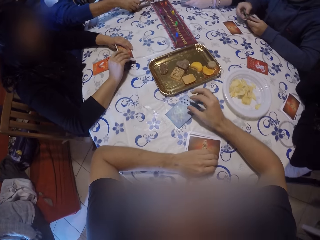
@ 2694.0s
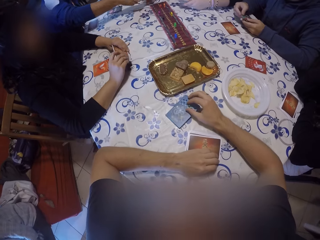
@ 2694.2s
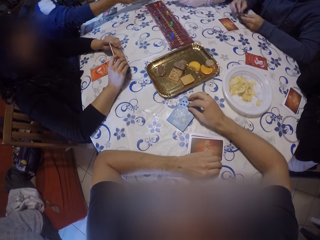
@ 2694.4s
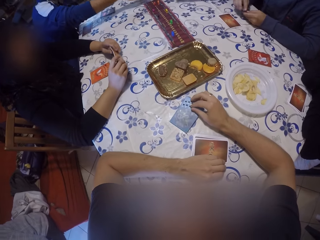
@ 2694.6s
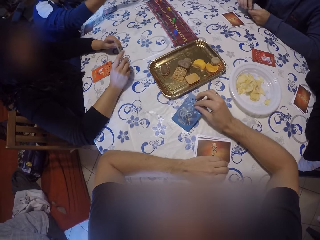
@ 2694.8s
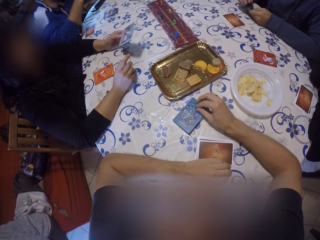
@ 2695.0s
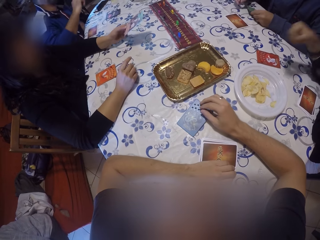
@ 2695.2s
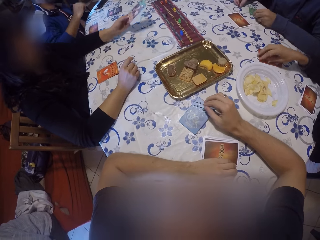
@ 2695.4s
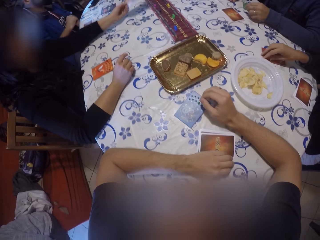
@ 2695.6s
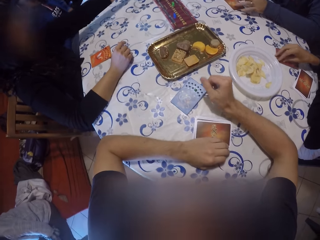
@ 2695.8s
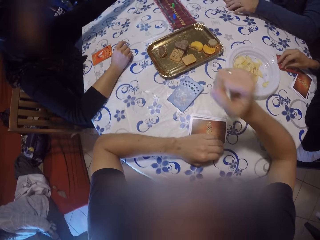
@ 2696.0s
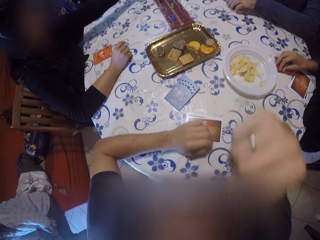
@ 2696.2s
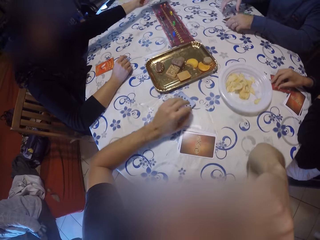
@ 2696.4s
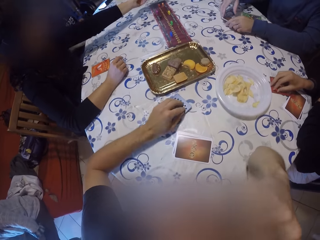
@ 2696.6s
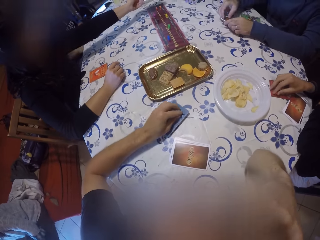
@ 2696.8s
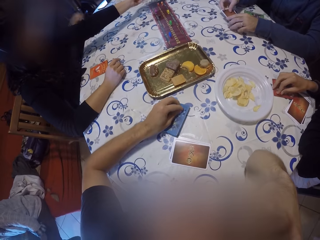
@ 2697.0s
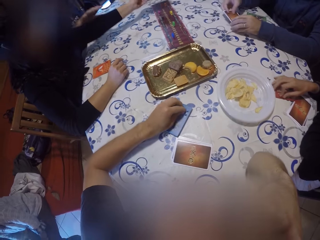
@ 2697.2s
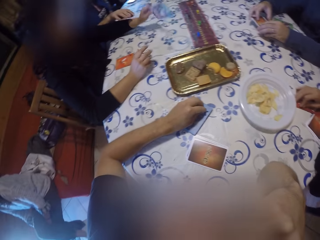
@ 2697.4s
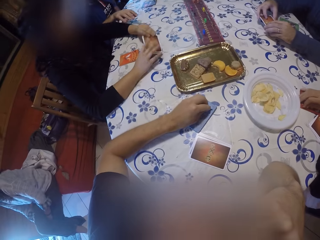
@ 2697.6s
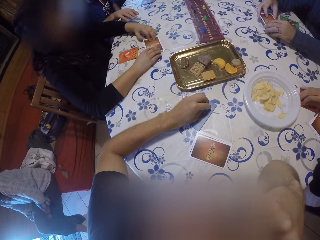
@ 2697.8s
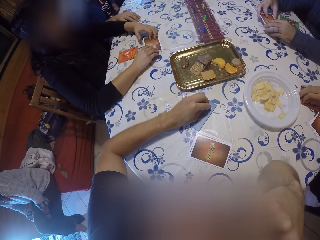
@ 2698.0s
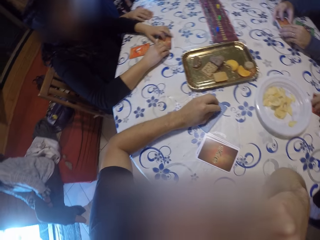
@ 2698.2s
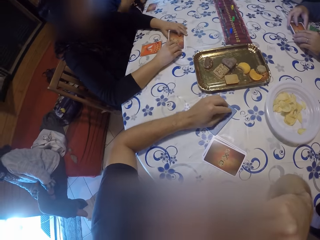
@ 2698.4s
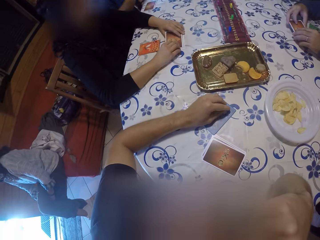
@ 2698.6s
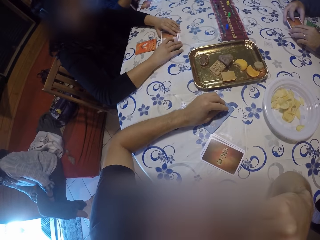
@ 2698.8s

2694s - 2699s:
A man picks the cards on the table with his right hand. A woman picks the cards on the table with both hands. She holds the cards with her left hand. Another man adjusts a card on the table with his right hand. A third man places a card on the table with his left hand. A person moves a poker card on the table. Another person plays a poker game. The third man picks some cards on the table with both hands. The camera wearer puts his right hand on his face. He puts his right hand on a card on the table. The woman places the card on the table with her left hand and adjusts the cards on the table with both hands.

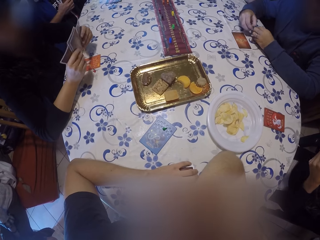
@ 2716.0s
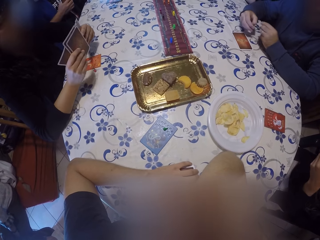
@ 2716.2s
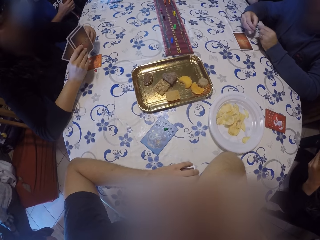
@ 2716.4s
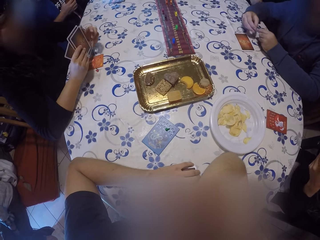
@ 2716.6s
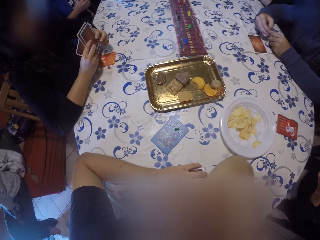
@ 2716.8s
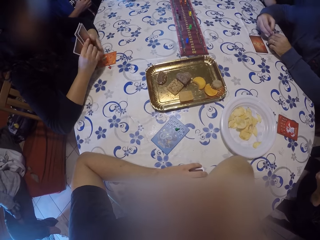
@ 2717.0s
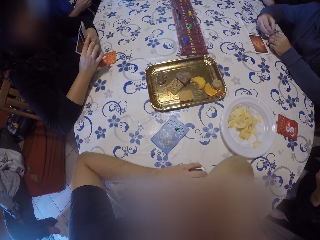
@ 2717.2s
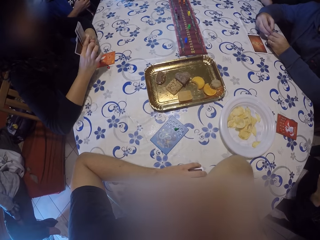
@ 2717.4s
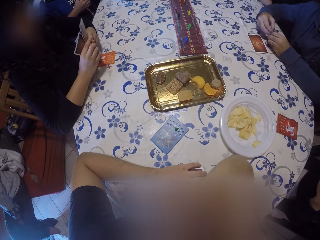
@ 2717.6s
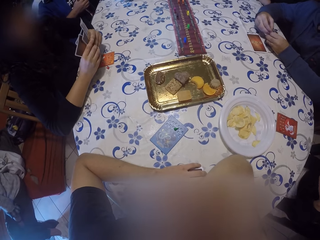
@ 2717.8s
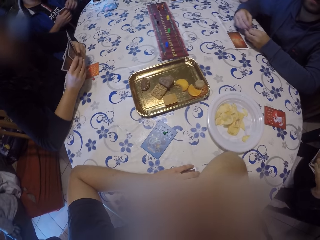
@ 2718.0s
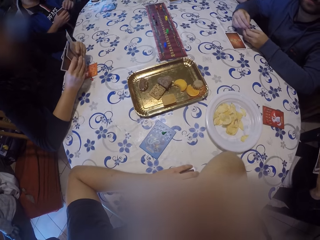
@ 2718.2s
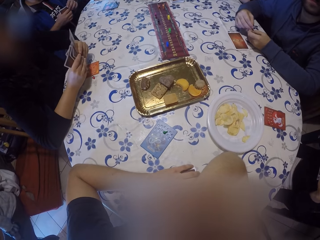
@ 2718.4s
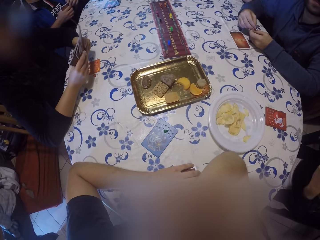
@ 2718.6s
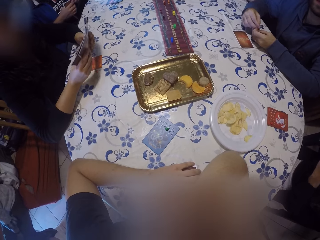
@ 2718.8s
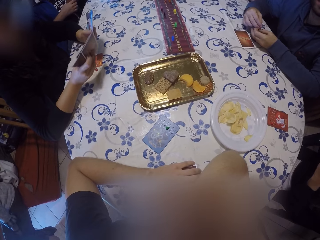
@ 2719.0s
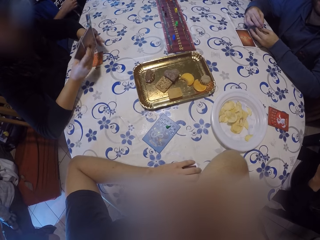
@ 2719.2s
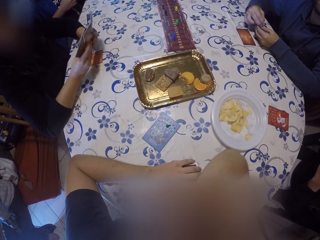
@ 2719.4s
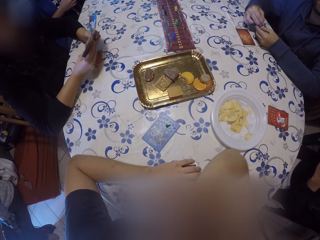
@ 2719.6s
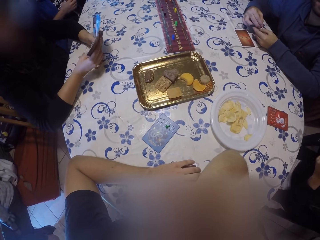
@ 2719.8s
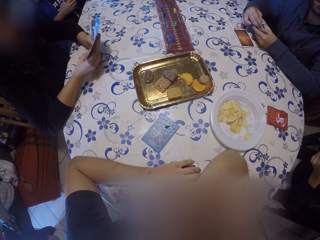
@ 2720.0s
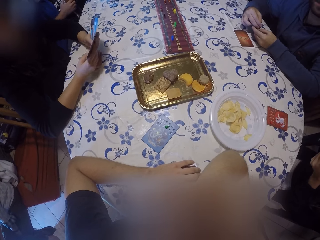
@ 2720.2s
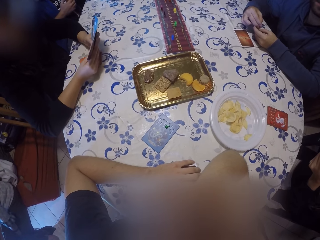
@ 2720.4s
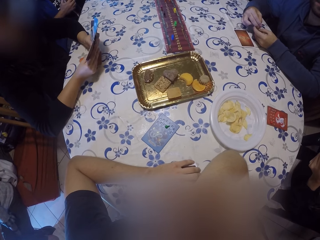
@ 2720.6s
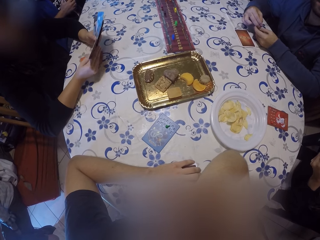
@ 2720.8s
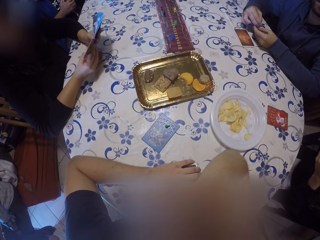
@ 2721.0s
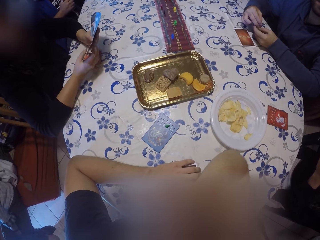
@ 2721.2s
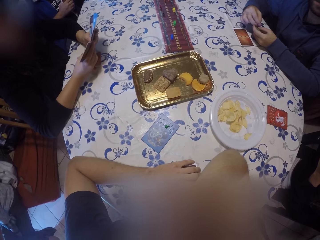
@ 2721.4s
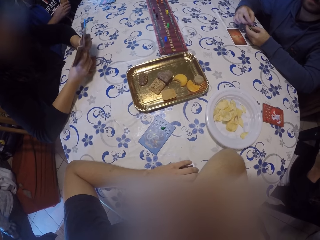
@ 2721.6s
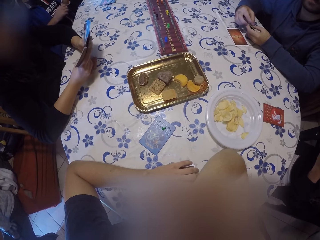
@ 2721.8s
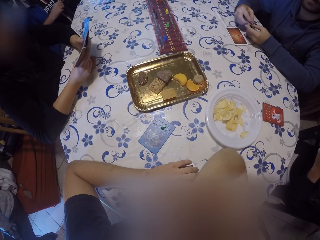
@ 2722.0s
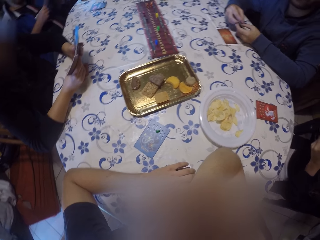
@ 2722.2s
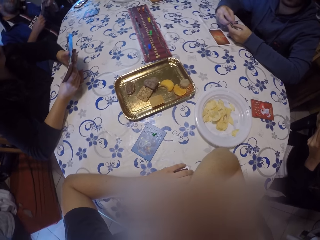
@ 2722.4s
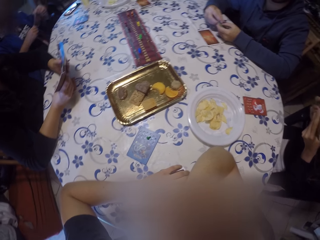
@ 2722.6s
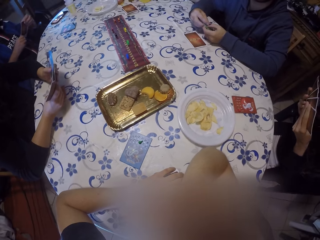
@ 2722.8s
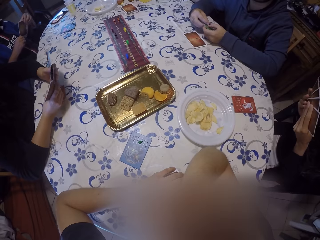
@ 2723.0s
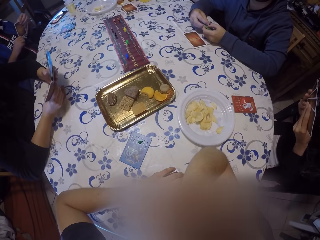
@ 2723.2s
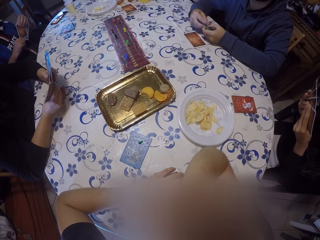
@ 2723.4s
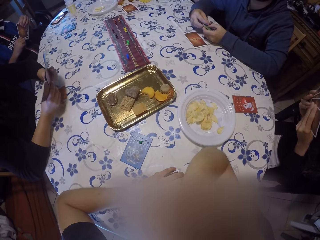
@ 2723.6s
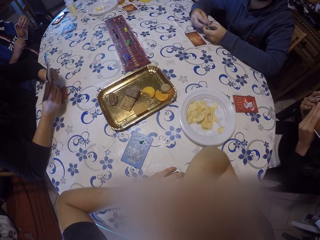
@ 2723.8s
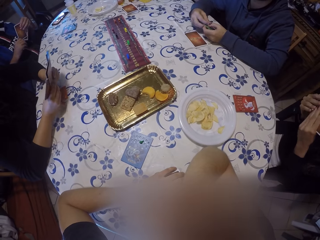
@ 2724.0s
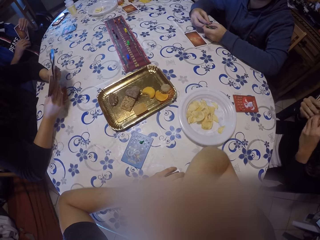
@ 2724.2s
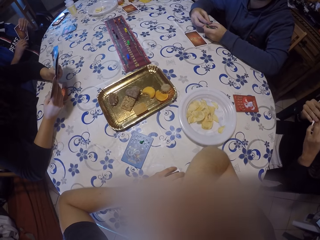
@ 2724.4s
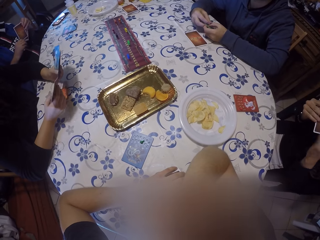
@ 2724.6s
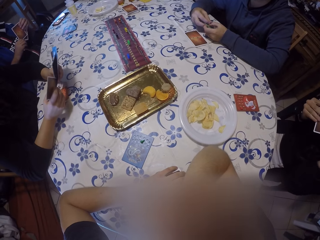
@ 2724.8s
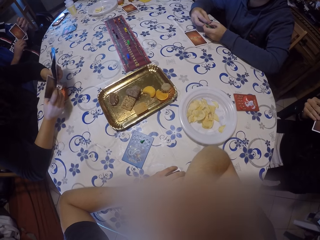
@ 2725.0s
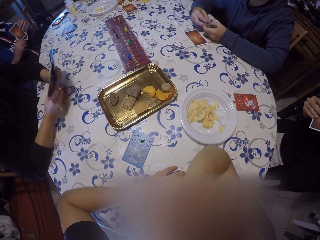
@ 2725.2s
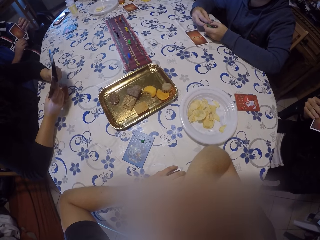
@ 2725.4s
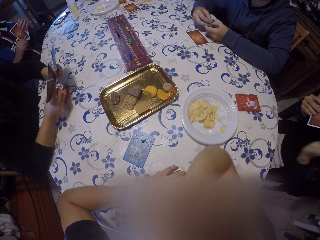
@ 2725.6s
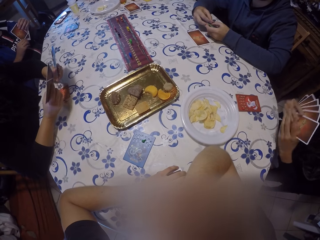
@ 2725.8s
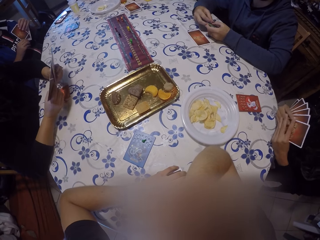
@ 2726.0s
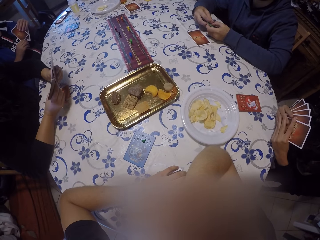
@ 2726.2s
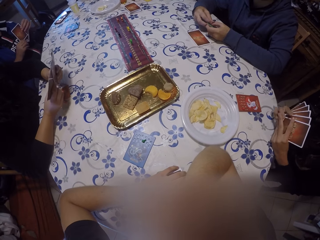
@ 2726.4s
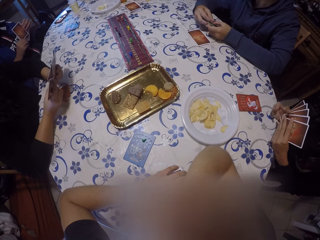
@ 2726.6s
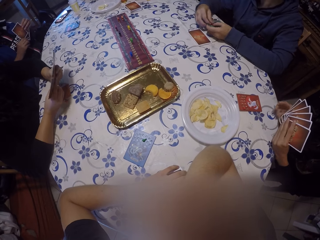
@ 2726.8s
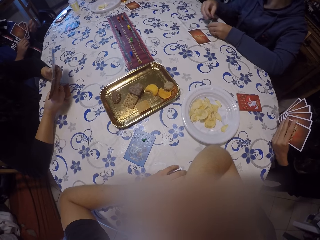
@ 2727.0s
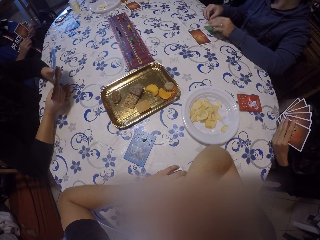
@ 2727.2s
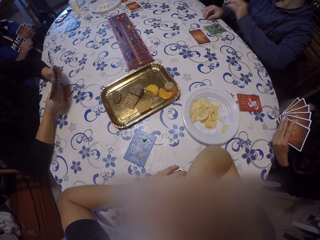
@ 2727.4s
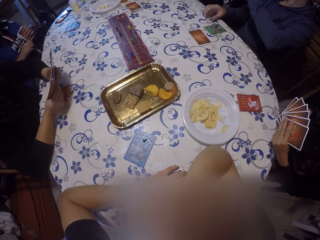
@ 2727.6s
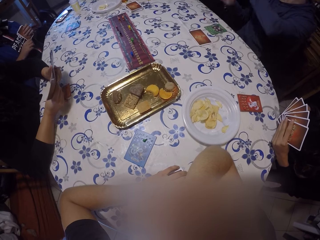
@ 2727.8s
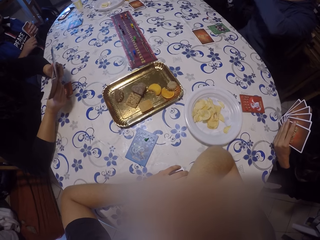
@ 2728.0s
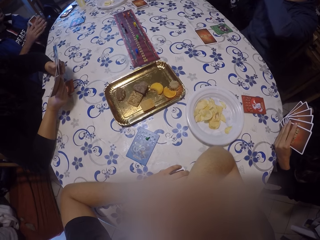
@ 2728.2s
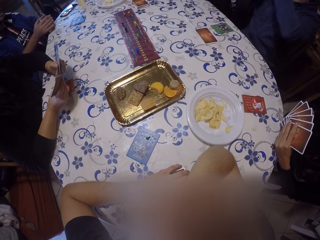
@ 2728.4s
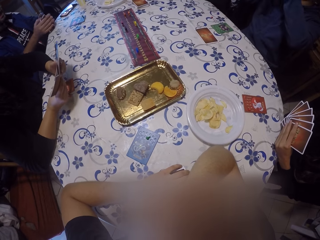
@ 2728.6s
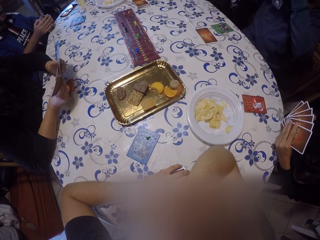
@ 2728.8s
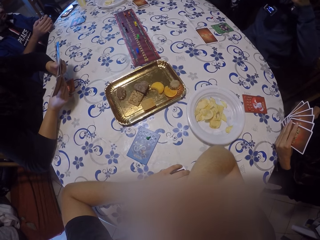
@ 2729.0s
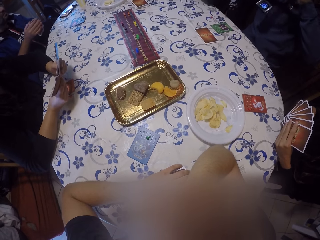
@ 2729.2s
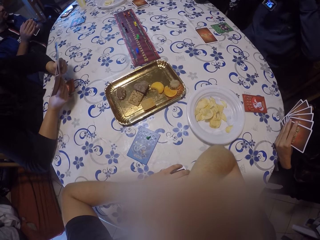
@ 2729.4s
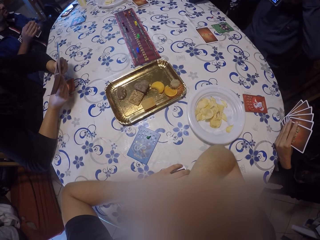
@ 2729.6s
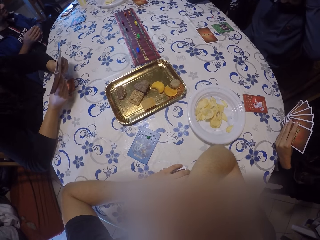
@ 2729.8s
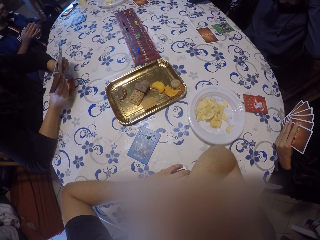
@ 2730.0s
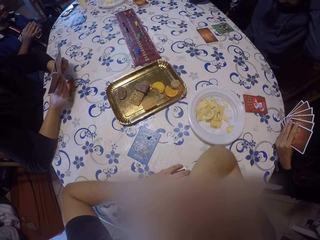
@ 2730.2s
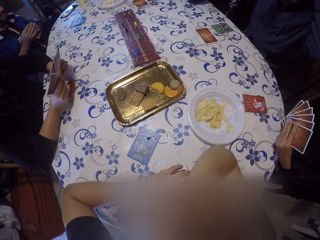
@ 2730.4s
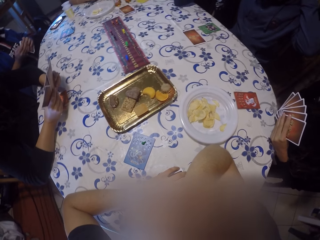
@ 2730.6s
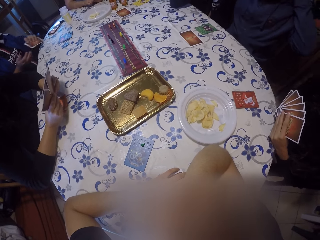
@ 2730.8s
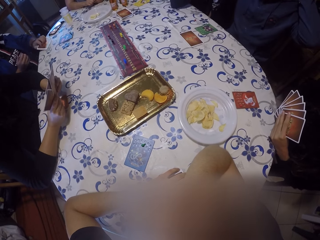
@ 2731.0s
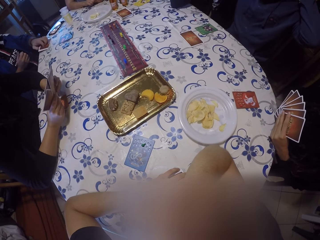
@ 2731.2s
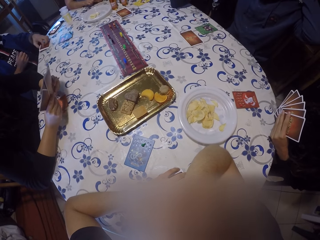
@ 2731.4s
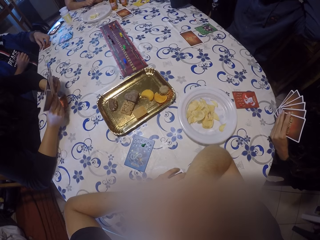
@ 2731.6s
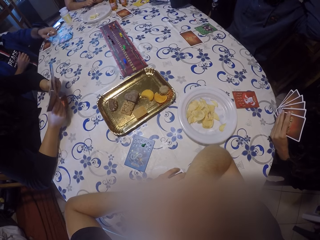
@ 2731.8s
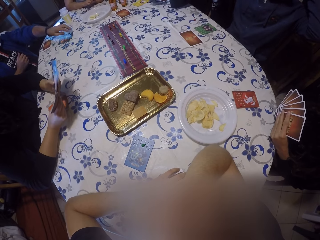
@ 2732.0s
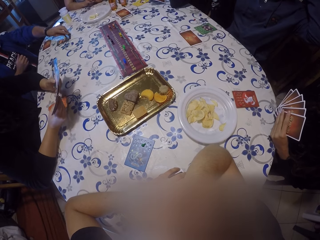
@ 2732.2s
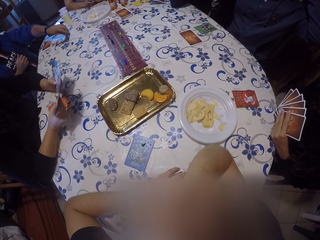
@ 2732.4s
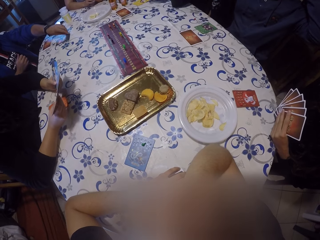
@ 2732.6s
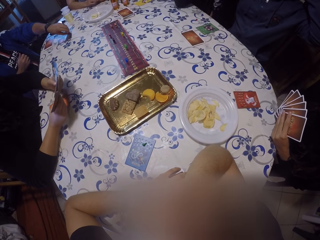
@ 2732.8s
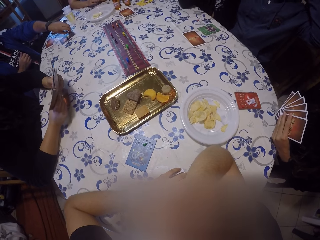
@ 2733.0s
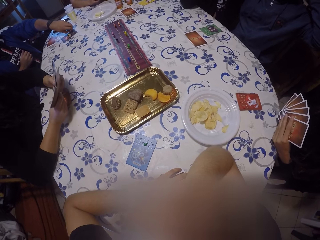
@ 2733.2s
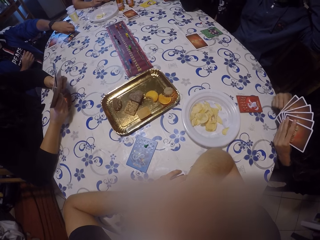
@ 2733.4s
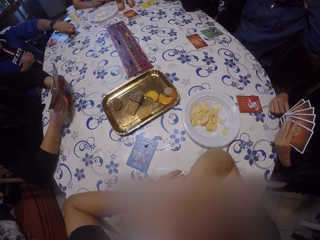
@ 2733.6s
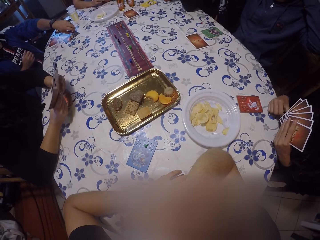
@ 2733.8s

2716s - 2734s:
A man picks a card on the table with his left hand. A person arranges poker cards. The man holds the card with both hands. Another man looks at some cards in both hands. Another person arranges poker cards. The second man holds the cards with his right hand and holds the cards with both hands. The first person holds poker cards on the table. The second man holds the cards with his left hand. The first man holds the card with his left hand and places the card on the table with his left hand. A third person removes a hand from the table and gestures. A third man places the cards on the table with his left hand and adjusts a card on the table with his left hand.
